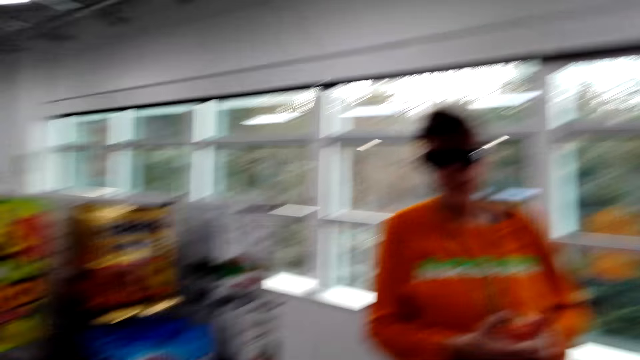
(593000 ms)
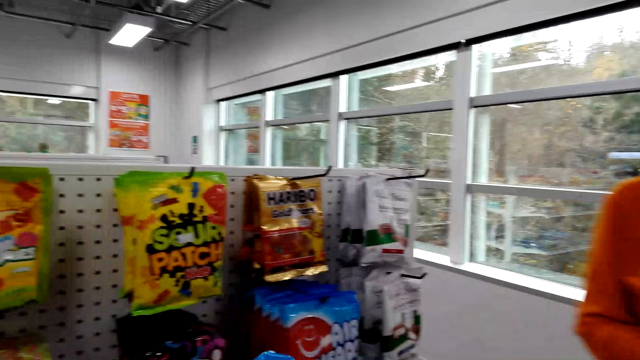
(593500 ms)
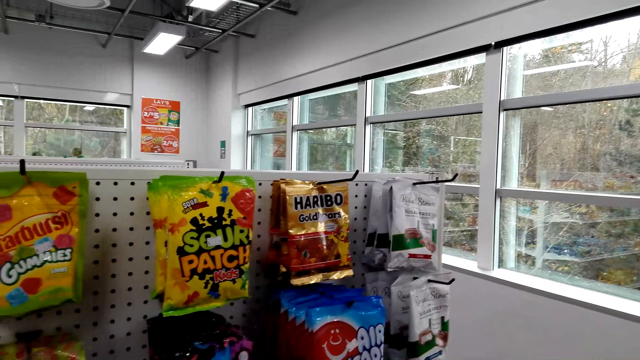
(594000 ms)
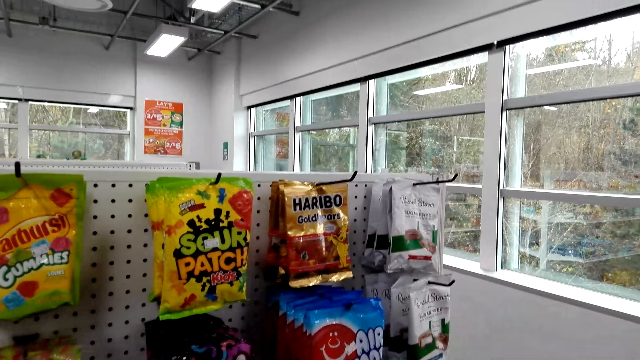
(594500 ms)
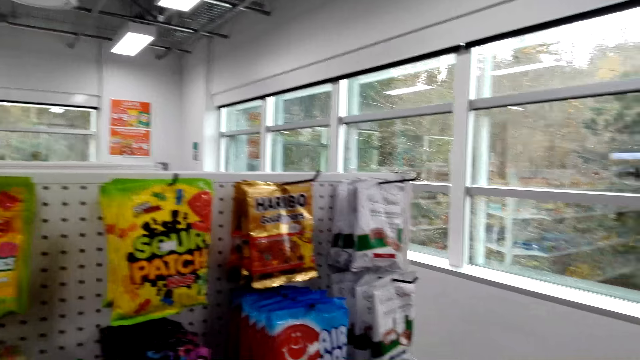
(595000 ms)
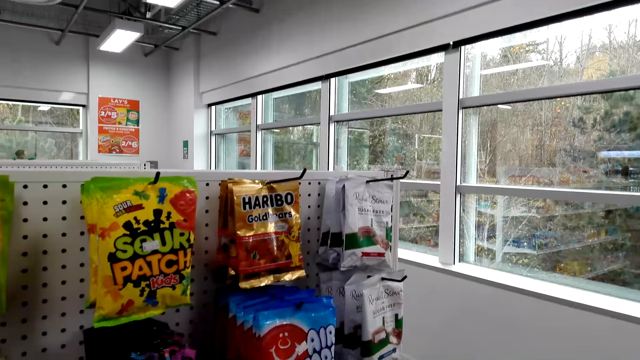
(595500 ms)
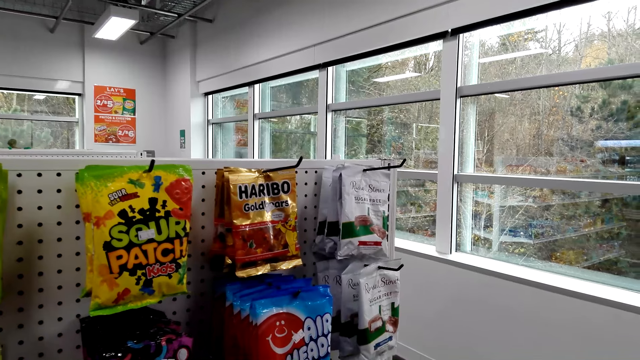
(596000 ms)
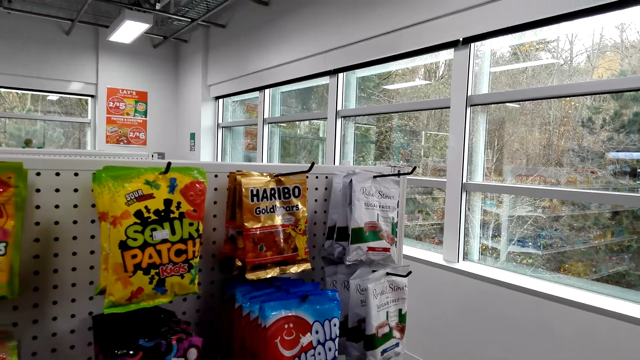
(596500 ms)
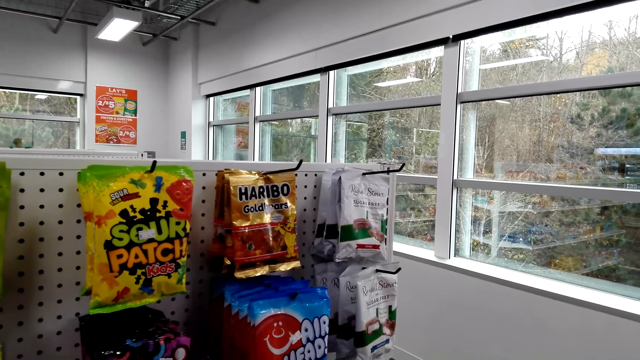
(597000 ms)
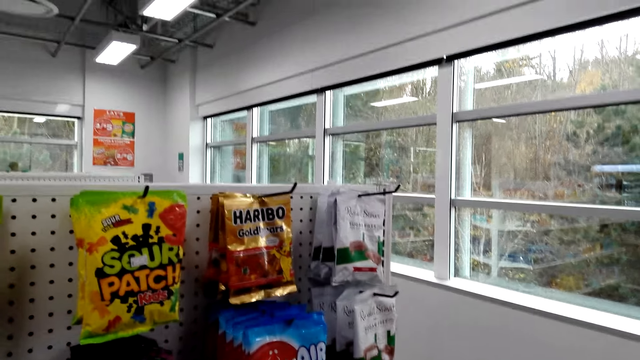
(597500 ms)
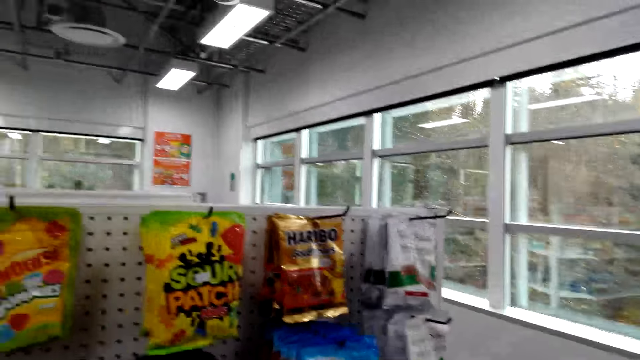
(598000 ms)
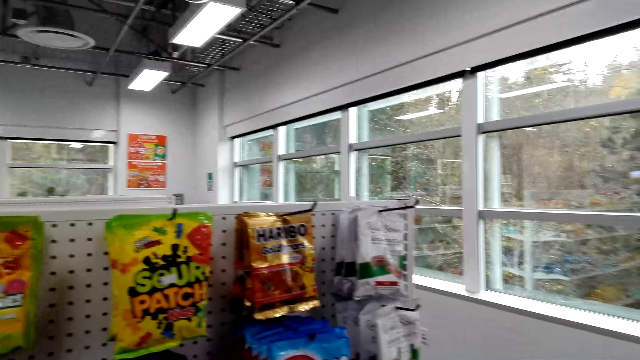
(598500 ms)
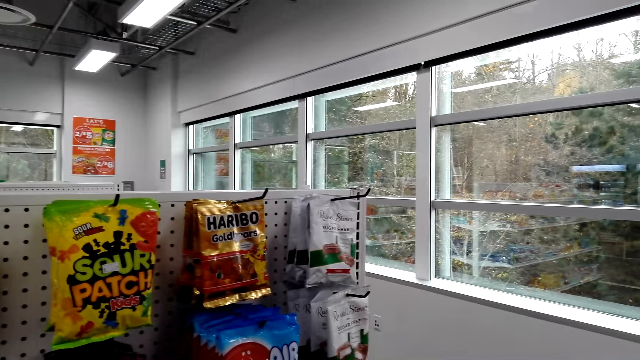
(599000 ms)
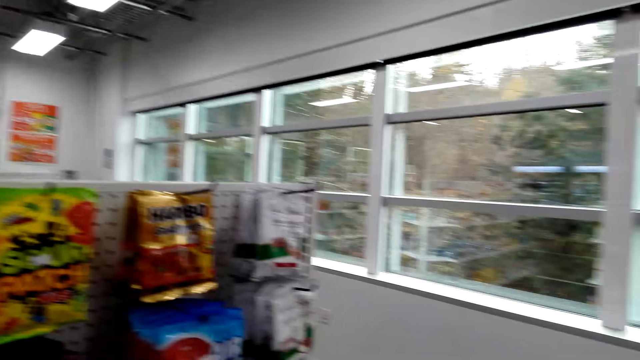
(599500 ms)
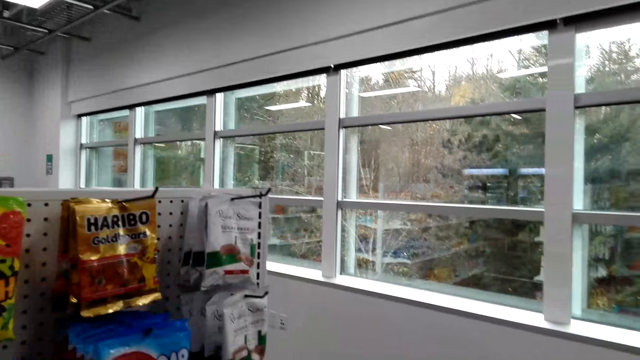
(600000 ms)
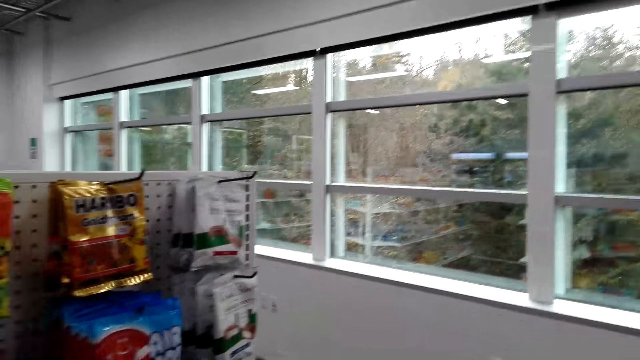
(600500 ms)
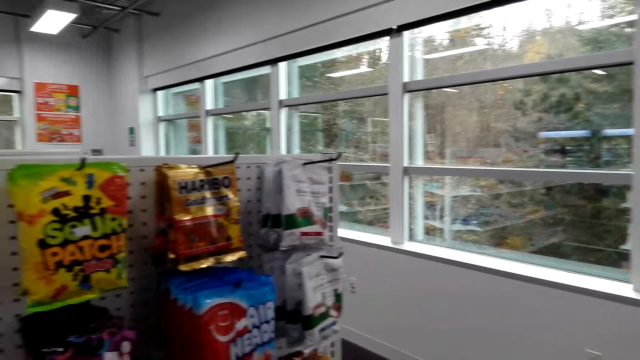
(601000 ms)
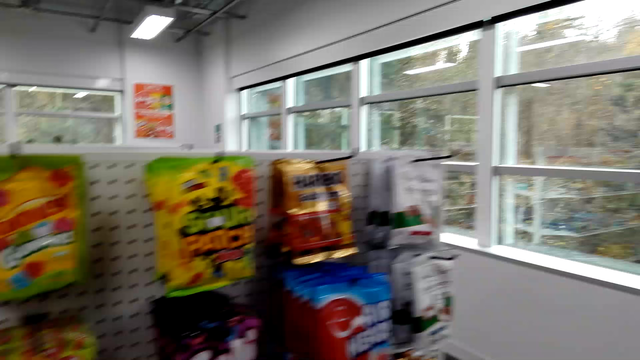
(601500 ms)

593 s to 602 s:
A woman converses. The camera wearer looks at the item.

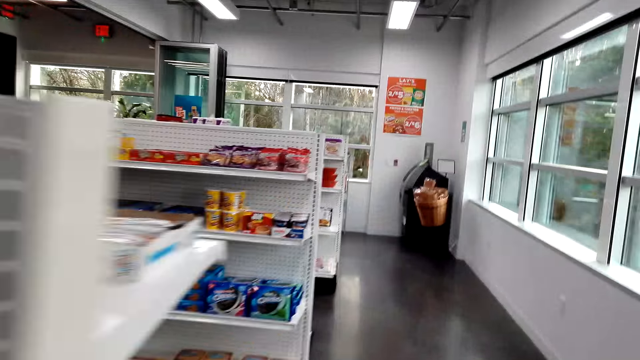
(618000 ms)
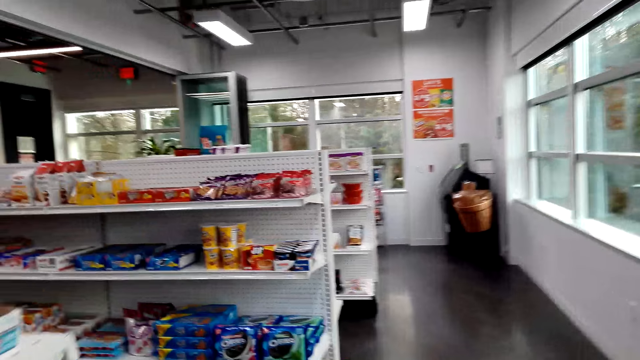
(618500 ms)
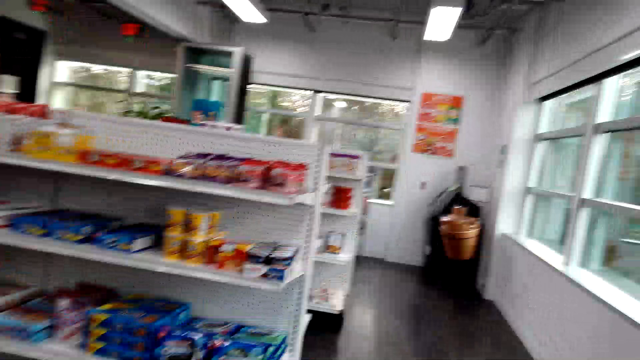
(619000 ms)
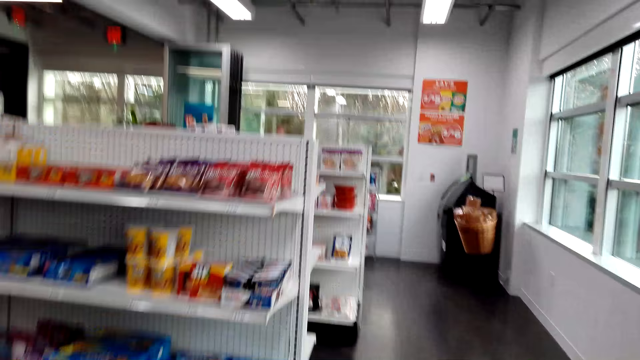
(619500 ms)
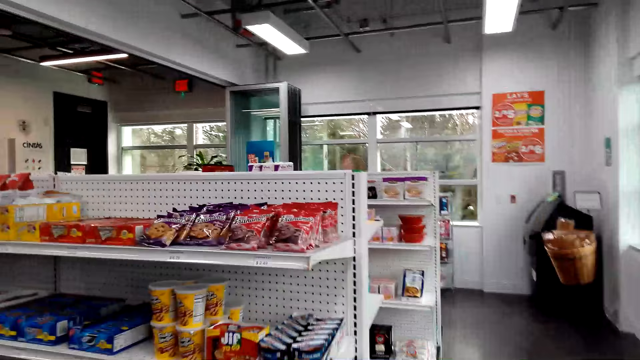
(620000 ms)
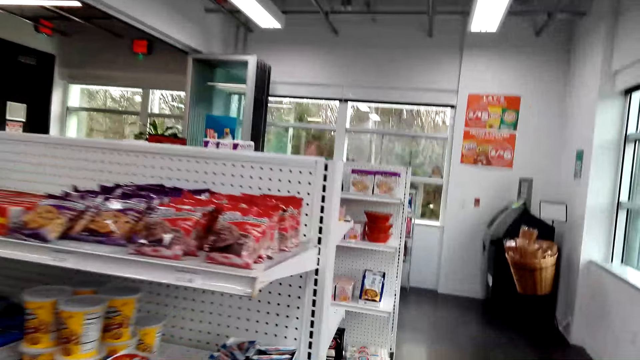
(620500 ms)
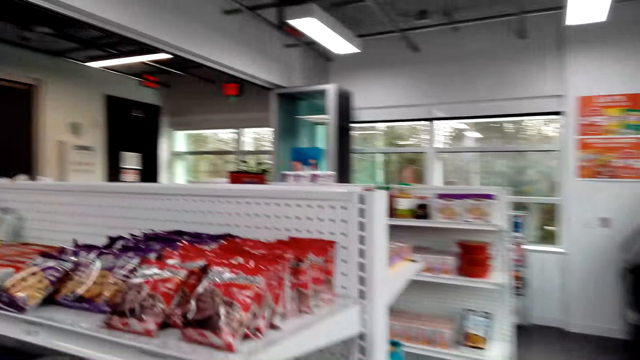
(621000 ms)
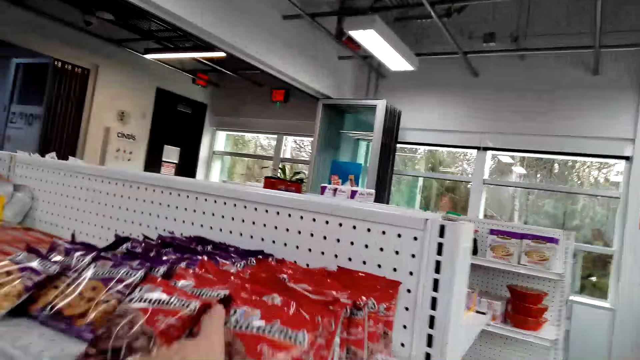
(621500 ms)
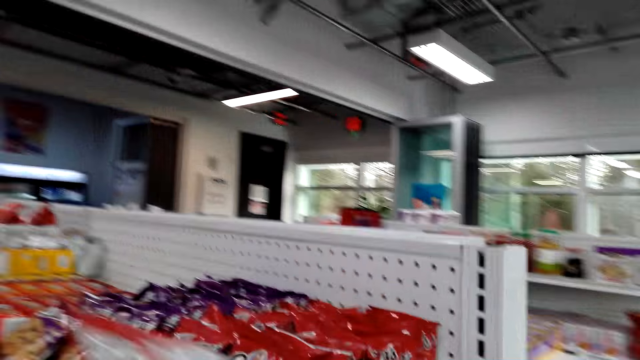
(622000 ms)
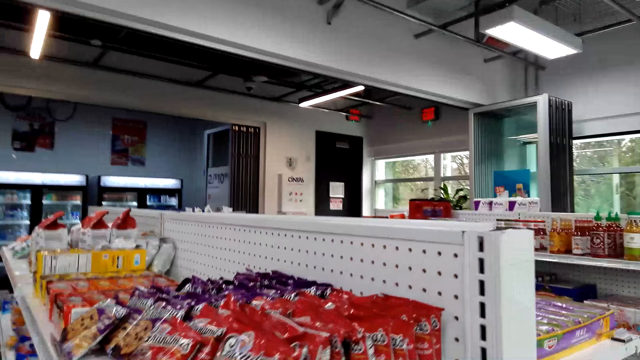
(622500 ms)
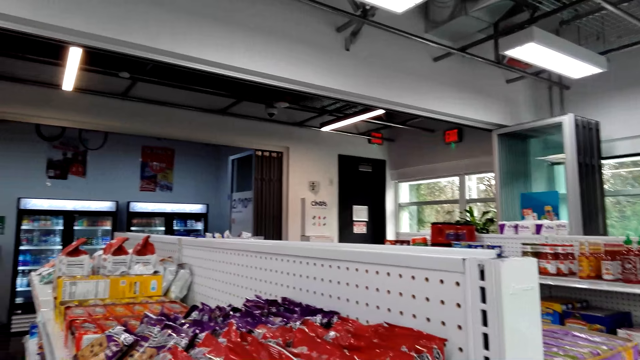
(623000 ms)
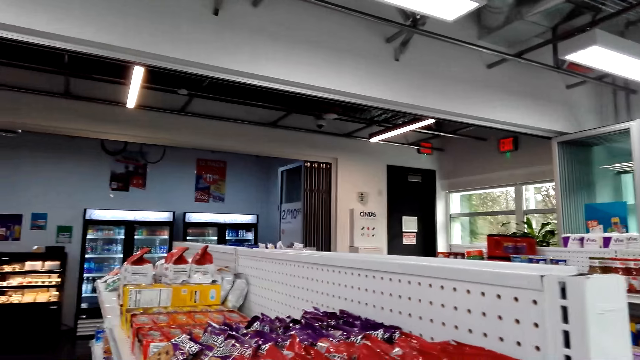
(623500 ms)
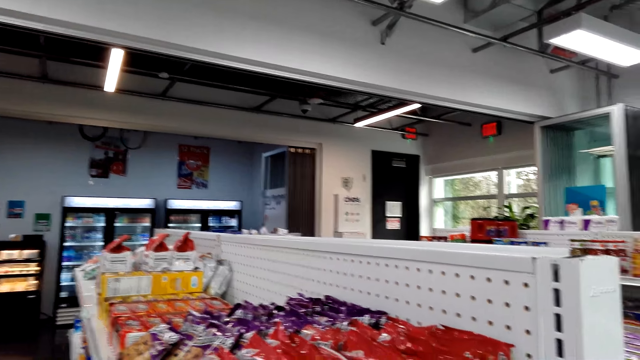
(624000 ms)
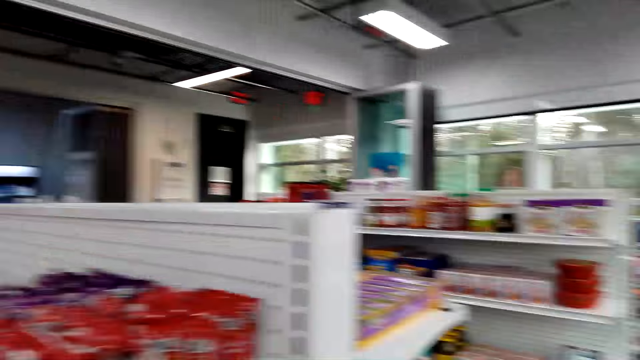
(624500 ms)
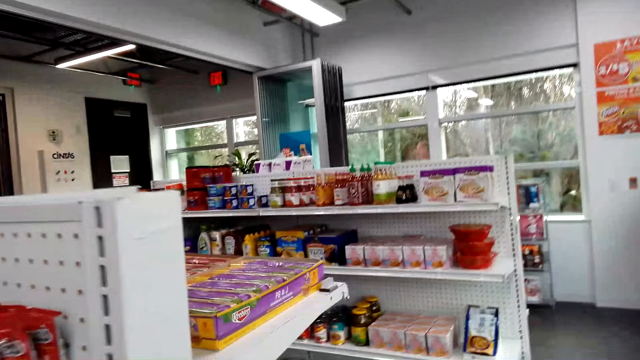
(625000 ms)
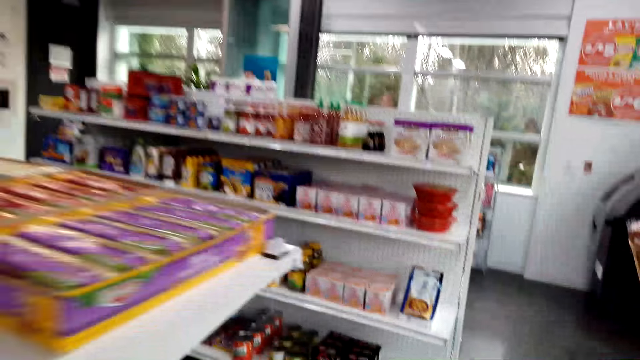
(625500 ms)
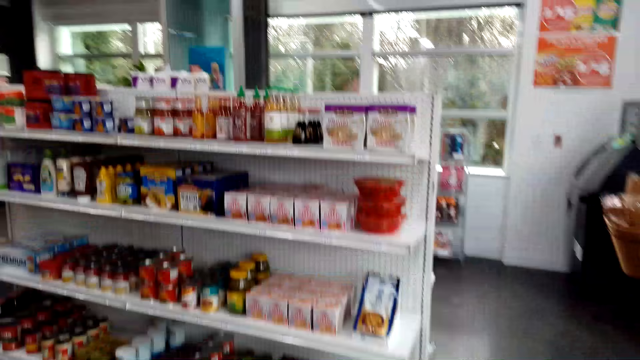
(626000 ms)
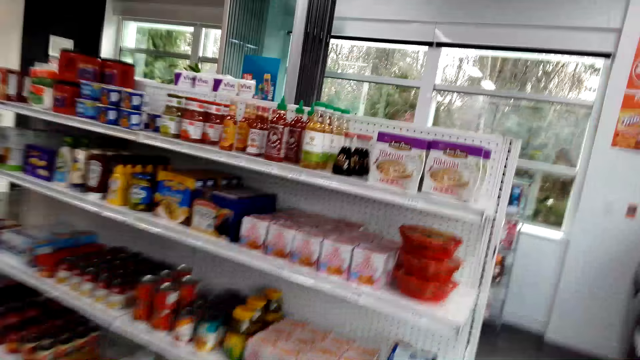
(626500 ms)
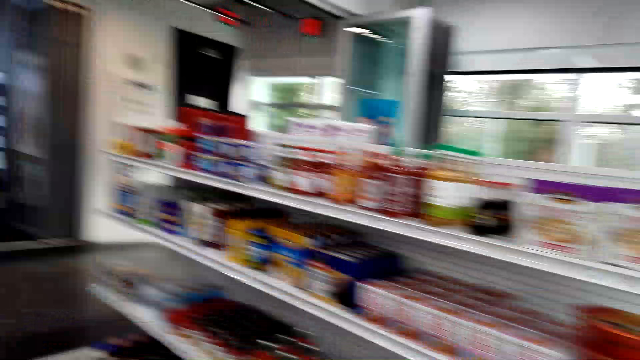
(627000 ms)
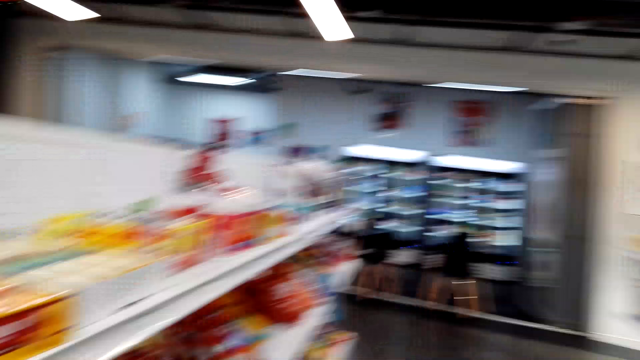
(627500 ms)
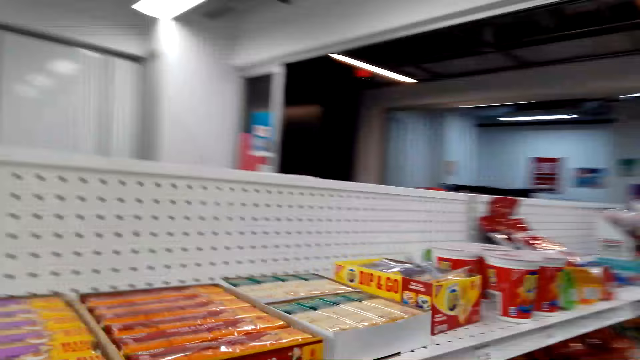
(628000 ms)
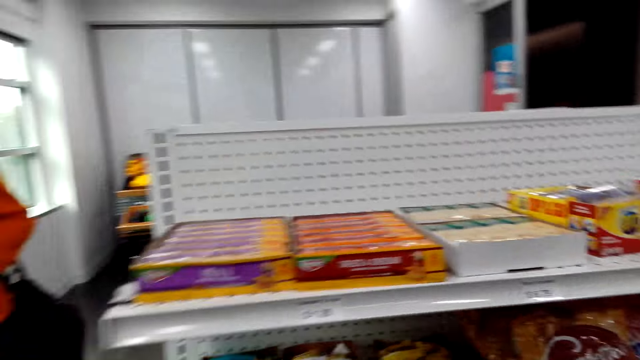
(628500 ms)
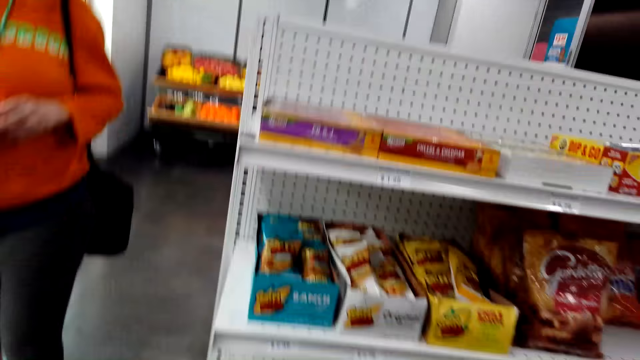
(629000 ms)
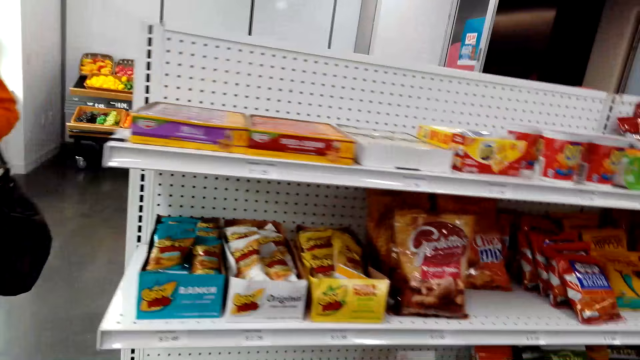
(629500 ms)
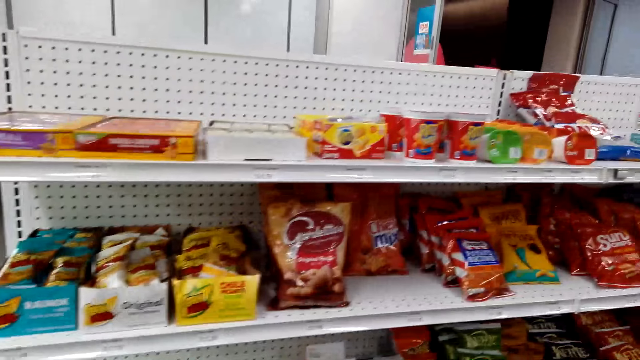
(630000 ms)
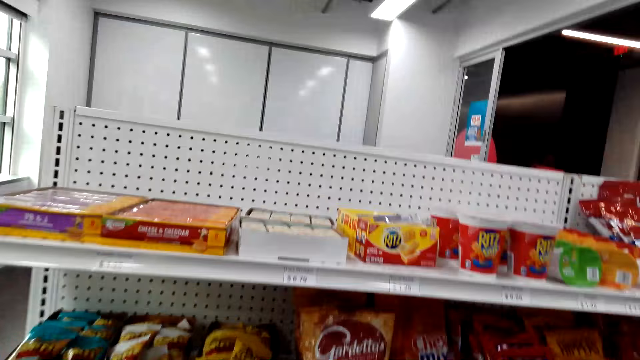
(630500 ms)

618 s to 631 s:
The camera wearer walks a few steps. They pick up the item on the shelf. They walk a few steps. They turn around.
